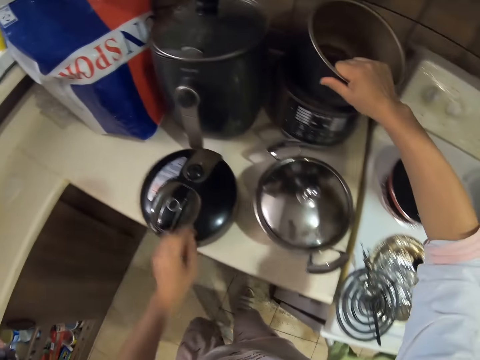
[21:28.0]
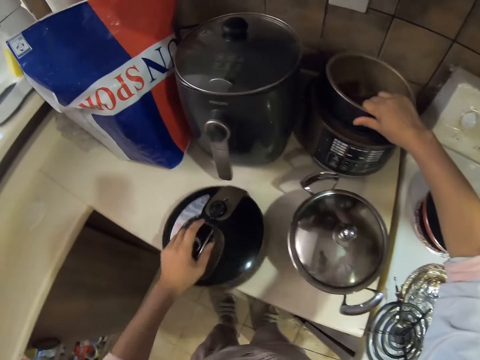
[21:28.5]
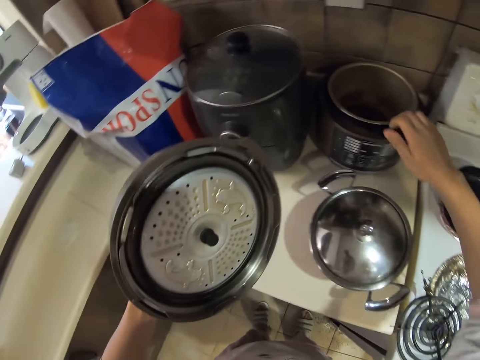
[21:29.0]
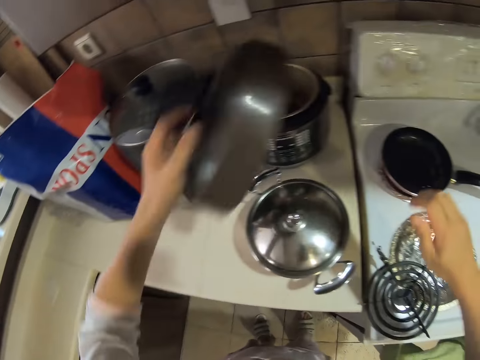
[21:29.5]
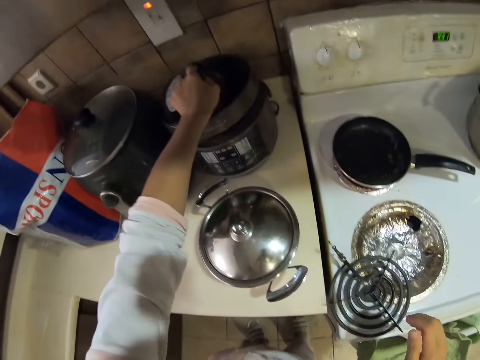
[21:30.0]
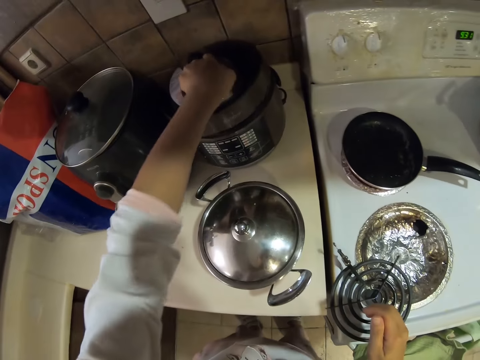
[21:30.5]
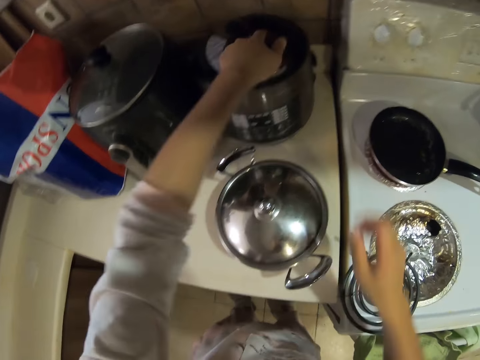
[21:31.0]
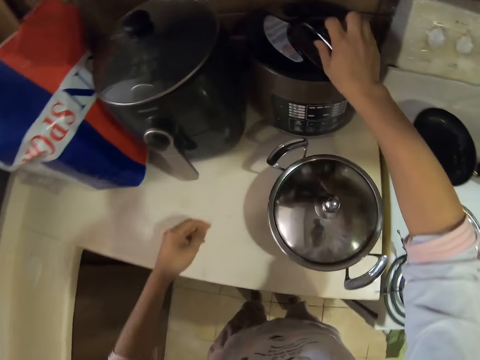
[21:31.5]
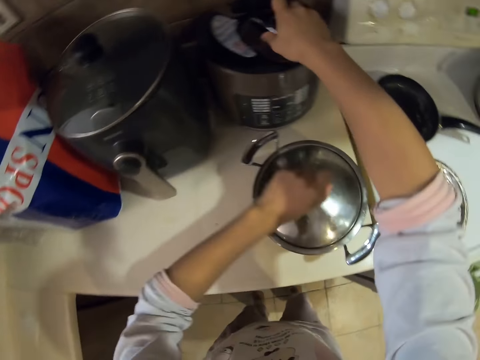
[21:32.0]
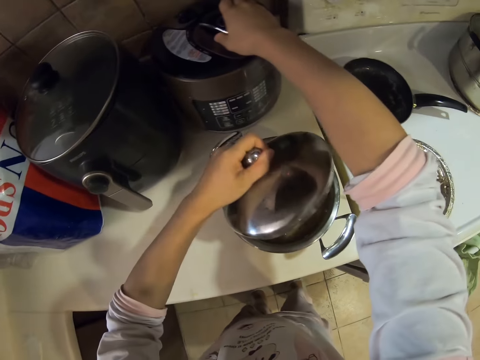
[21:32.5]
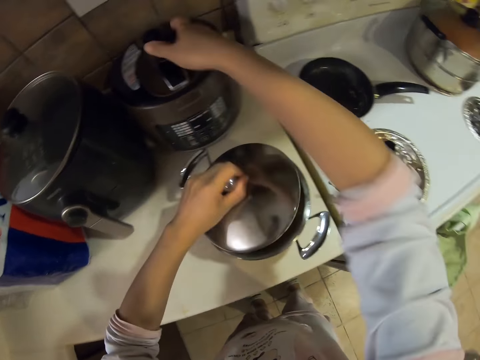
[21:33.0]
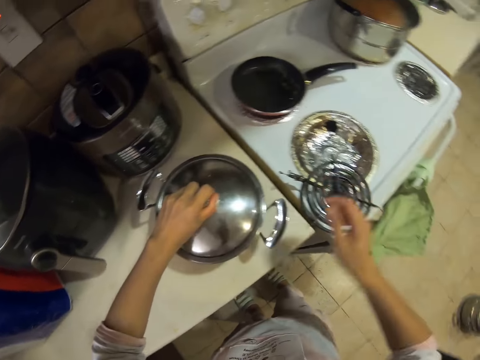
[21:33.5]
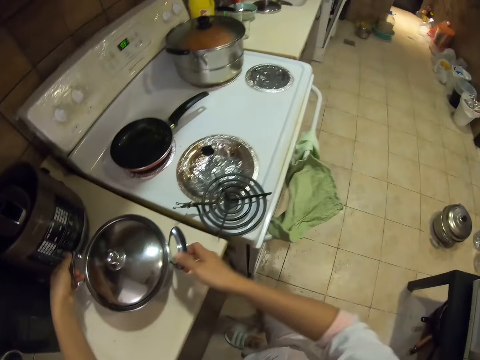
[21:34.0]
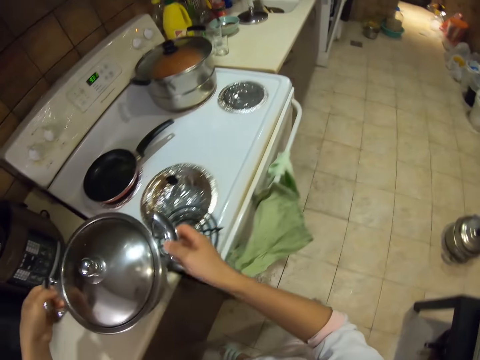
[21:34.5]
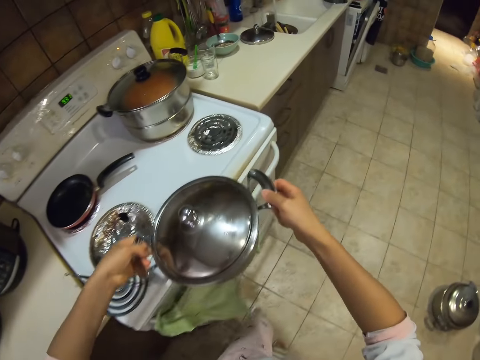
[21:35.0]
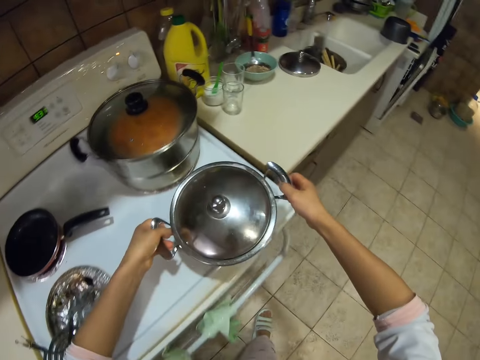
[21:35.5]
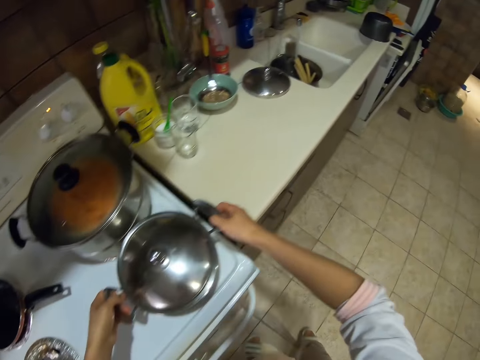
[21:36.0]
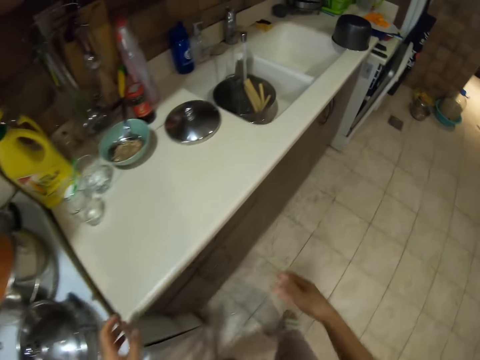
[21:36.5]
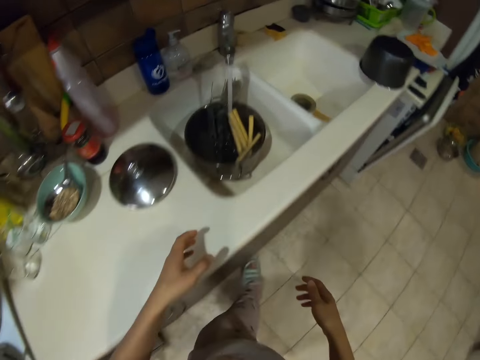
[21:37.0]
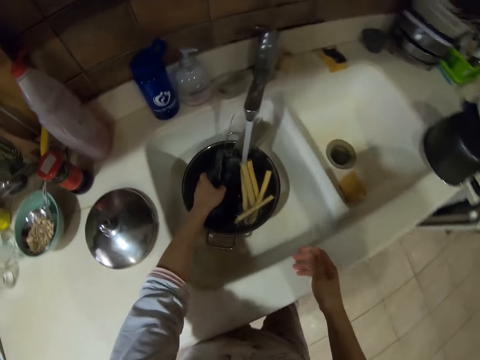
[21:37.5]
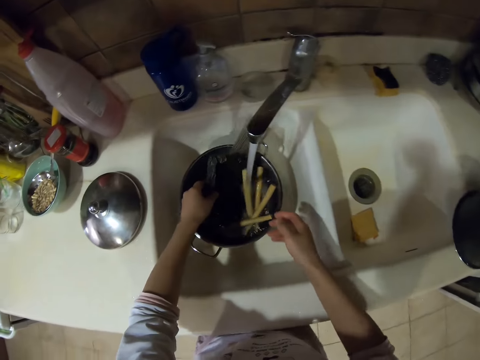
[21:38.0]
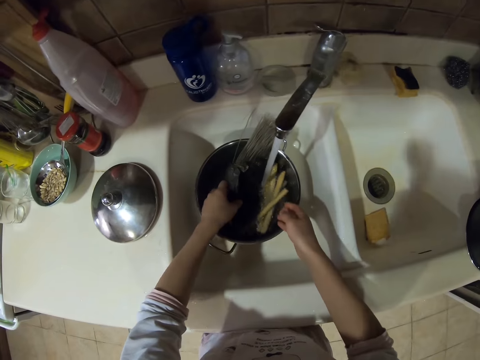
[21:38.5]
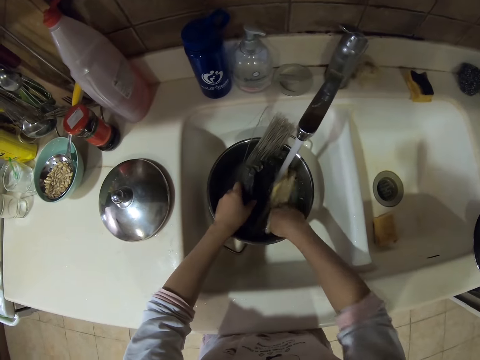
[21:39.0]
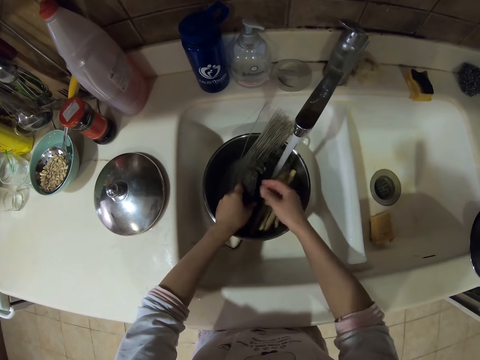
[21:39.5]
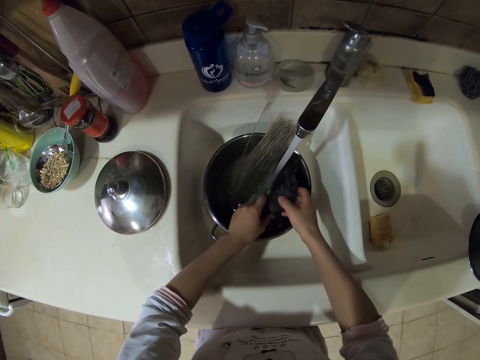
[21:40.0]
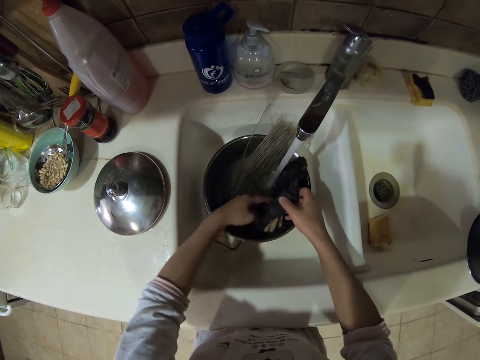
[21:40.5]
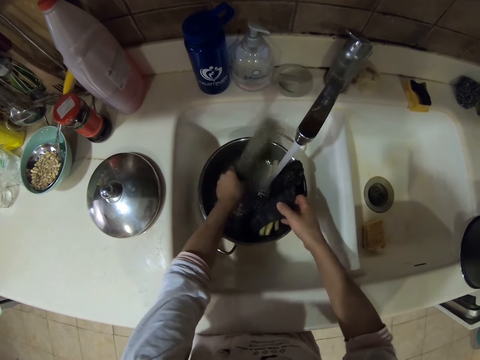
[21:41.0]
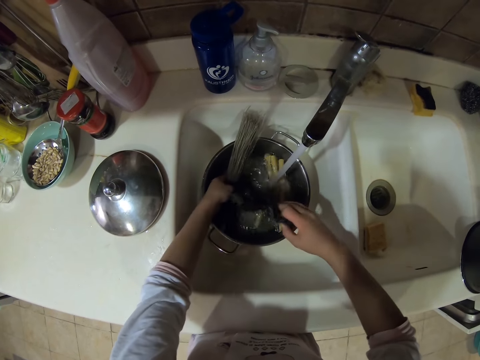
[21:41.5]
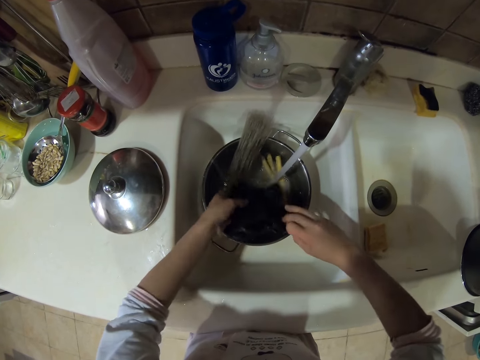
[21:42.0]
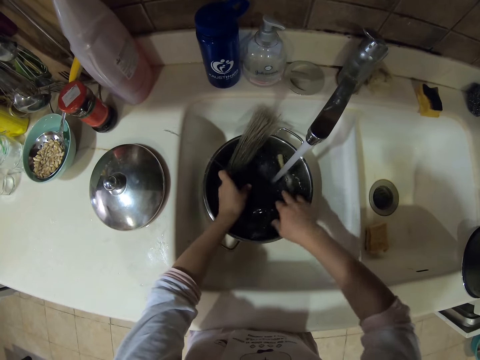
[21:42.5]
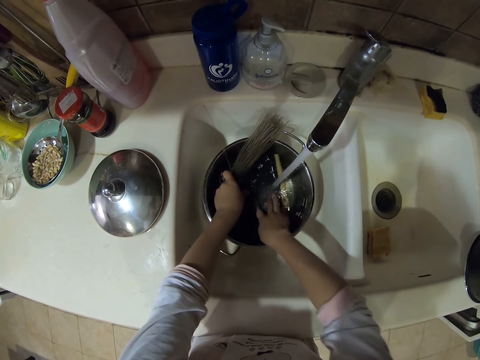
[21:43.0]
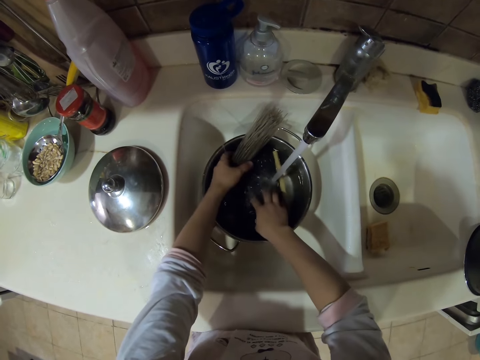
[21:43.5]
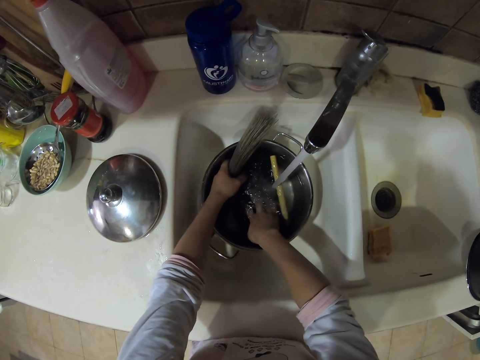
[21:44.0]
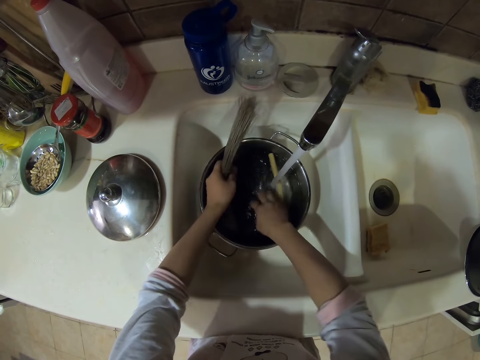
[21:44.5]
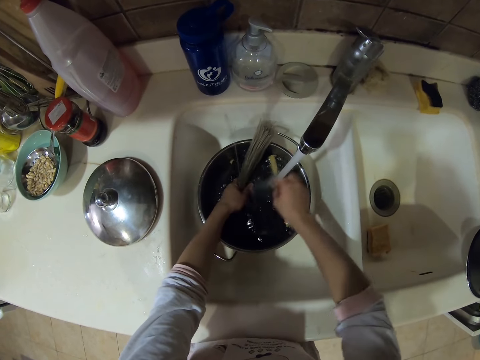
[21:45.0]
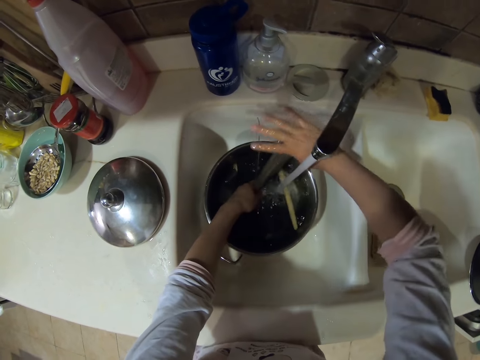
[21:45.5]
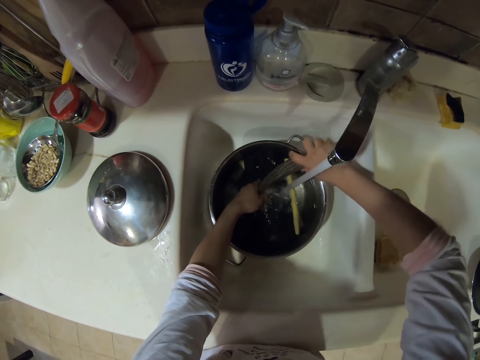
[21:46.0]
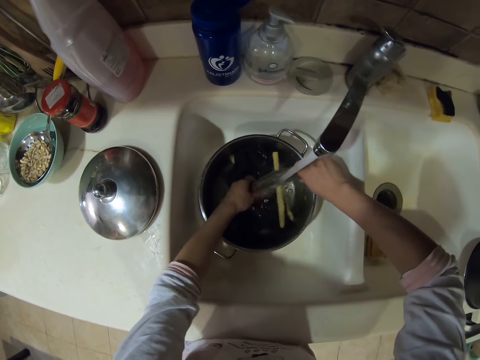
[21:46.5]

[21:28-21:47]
The camera wearer puts down the cooking pot. They pick up a lid. They cover the cooking pot. They pick up the lid. They close the pot. They carry the cooking pot. They pick the cooking pot. They place the cooking pot on the cooker. They walk around. They wash something.

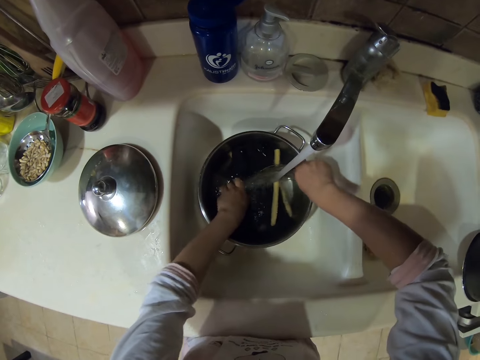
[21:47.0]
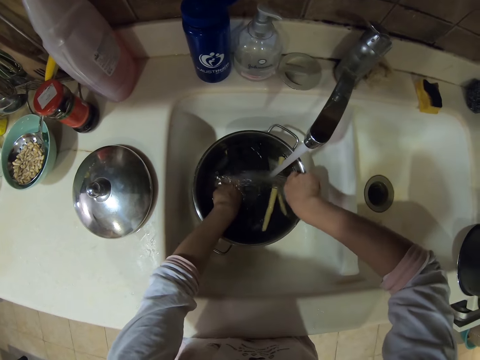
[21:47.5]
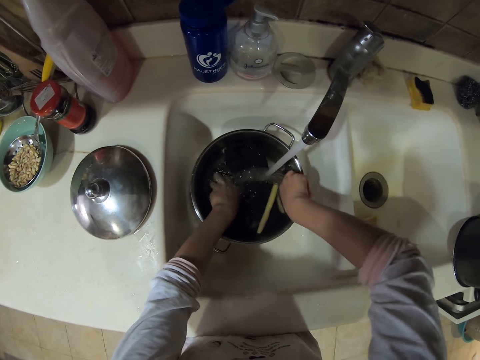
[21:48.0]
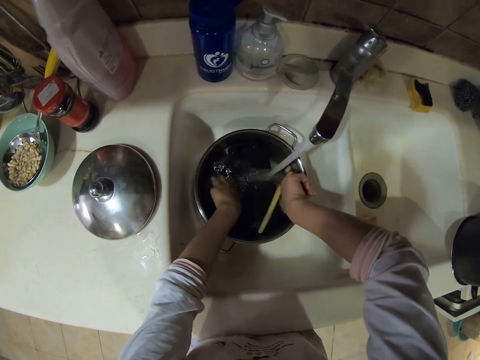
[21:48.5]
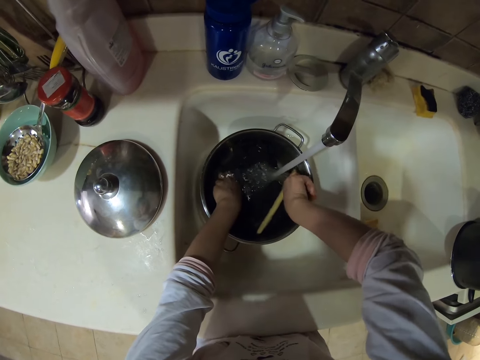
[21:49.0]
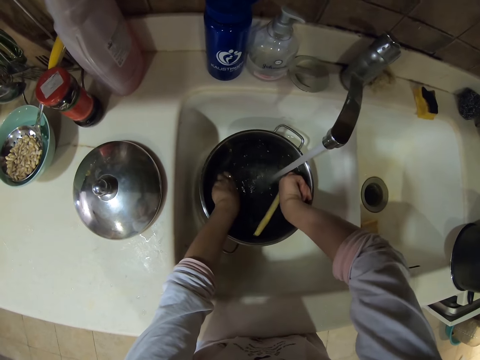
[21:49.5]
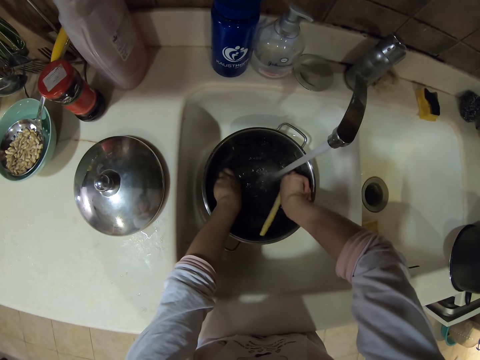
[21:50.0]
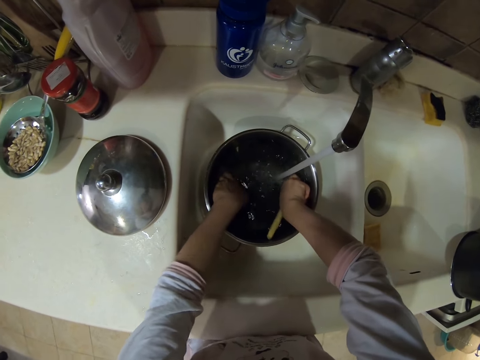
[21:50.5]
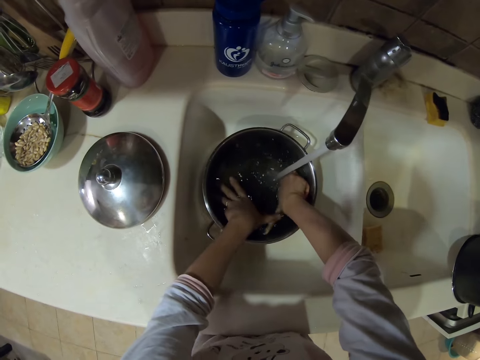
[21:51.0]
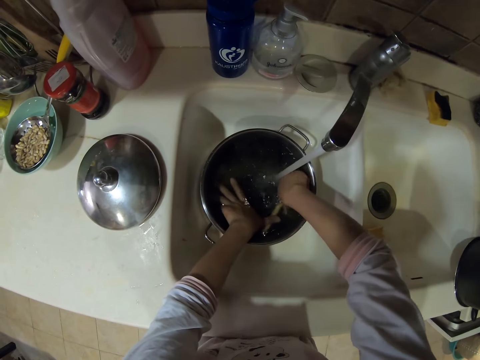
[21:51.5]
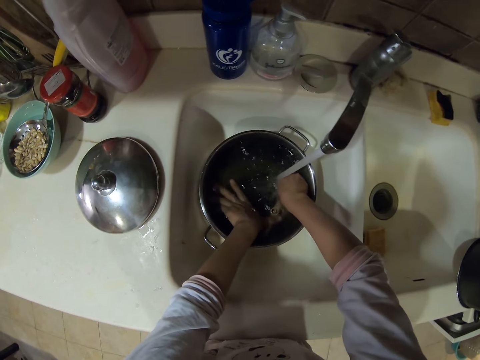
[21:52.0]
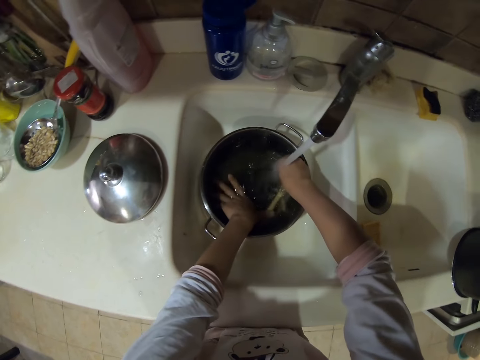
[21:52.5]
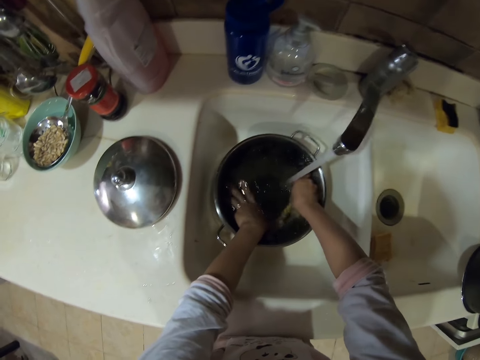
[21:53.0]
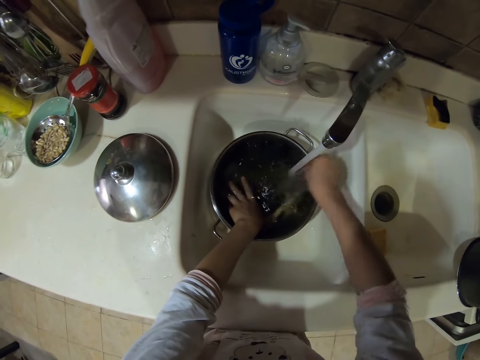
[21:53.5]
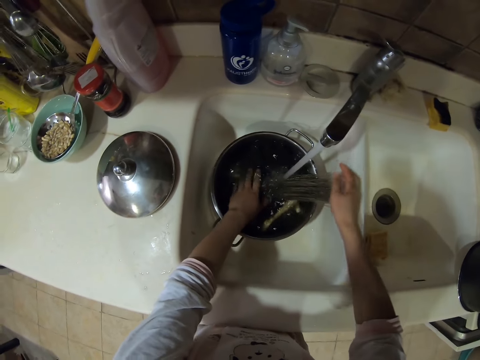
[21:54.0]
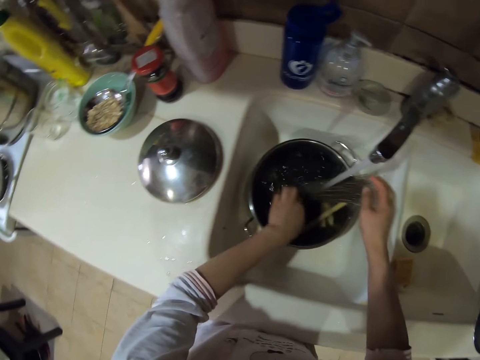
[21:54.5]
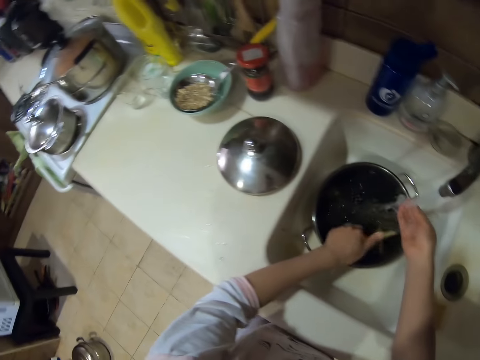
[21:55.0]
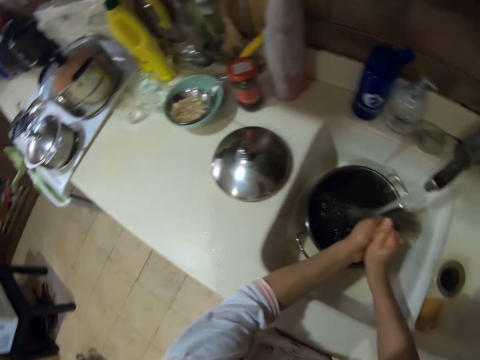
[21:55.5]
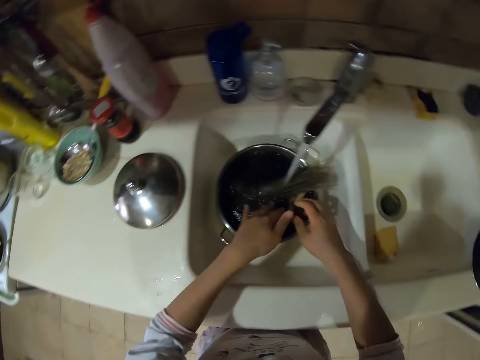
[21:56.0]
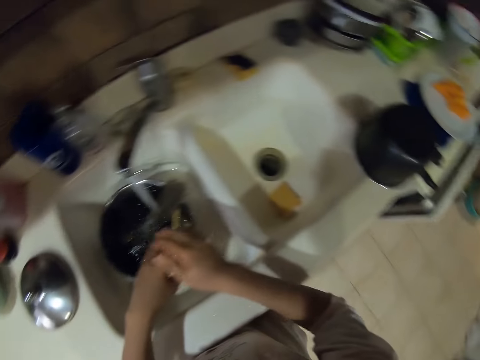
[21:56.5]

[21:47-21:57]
The camera wearer rinses their hands.
